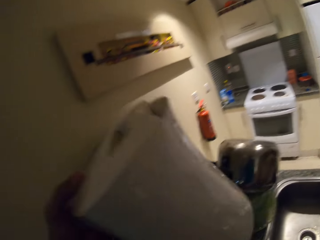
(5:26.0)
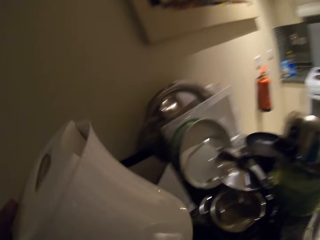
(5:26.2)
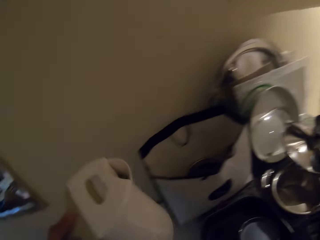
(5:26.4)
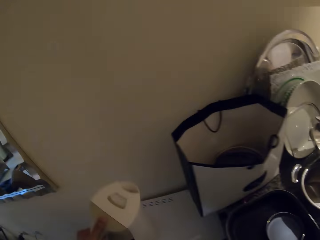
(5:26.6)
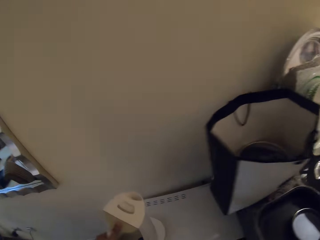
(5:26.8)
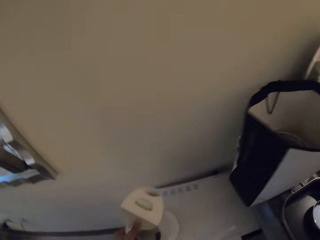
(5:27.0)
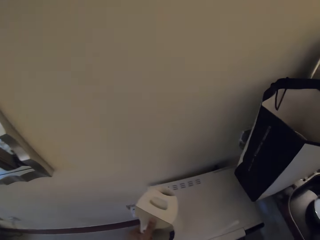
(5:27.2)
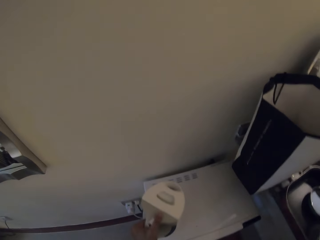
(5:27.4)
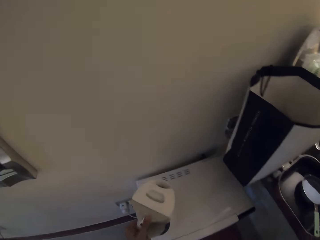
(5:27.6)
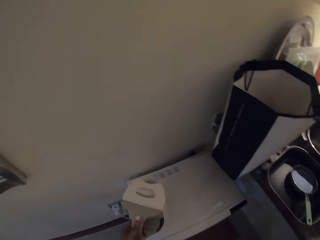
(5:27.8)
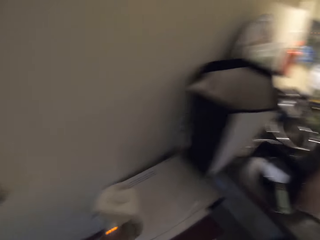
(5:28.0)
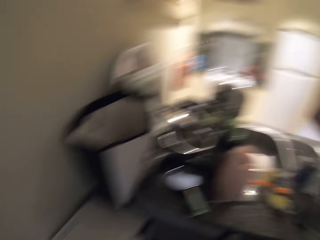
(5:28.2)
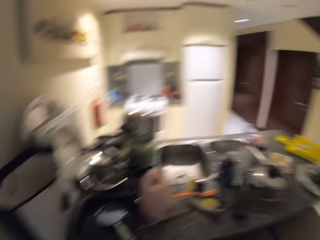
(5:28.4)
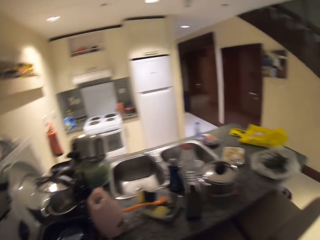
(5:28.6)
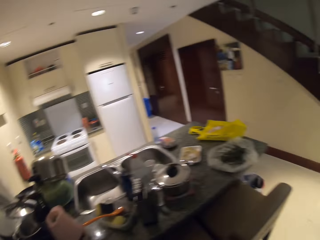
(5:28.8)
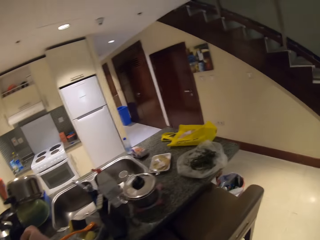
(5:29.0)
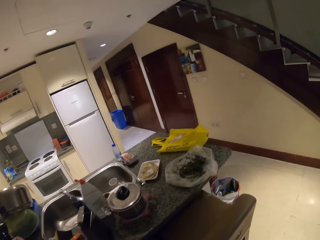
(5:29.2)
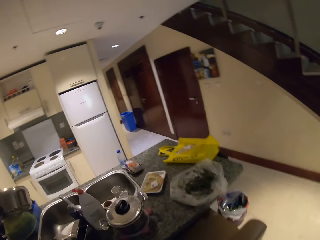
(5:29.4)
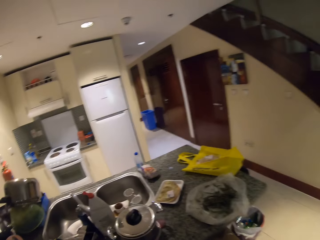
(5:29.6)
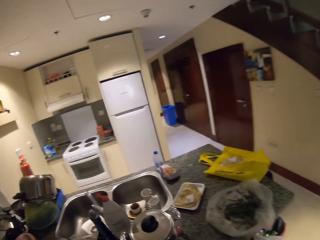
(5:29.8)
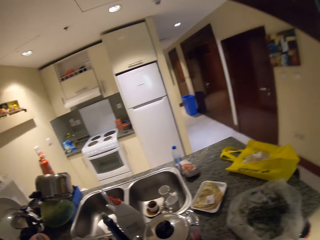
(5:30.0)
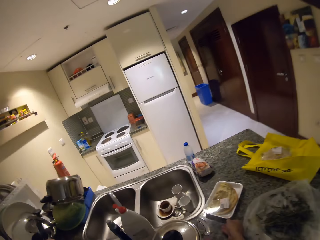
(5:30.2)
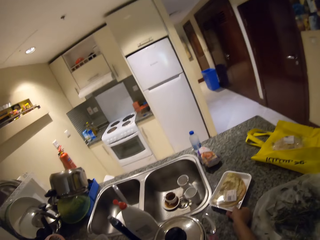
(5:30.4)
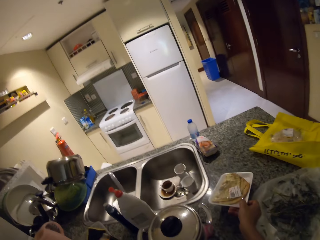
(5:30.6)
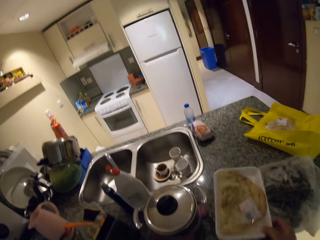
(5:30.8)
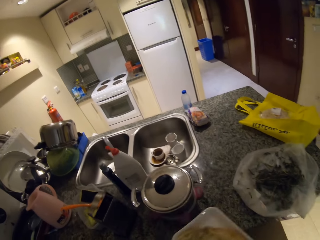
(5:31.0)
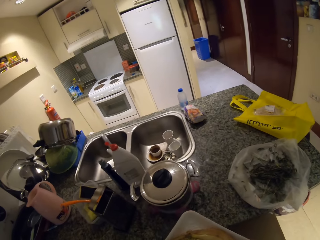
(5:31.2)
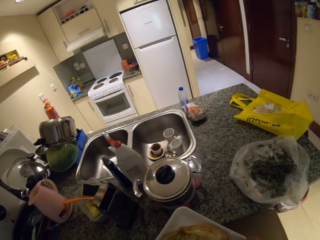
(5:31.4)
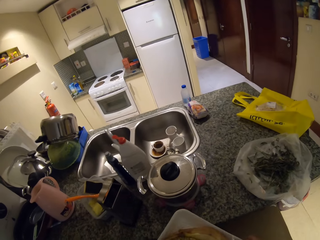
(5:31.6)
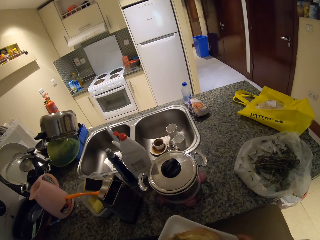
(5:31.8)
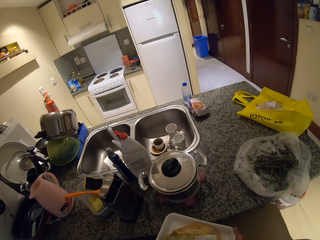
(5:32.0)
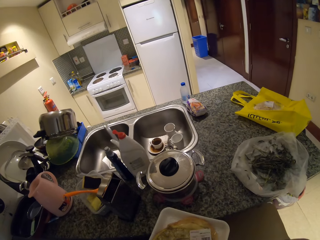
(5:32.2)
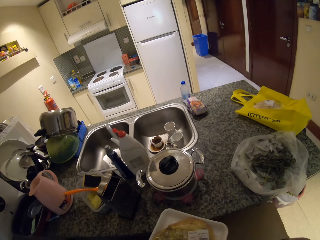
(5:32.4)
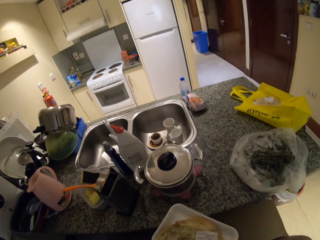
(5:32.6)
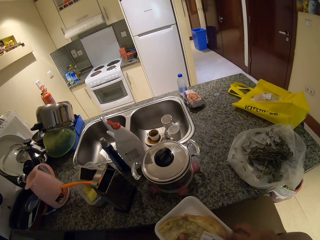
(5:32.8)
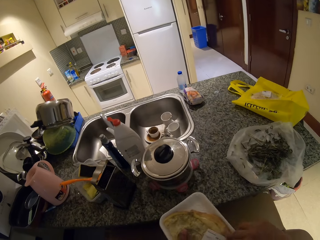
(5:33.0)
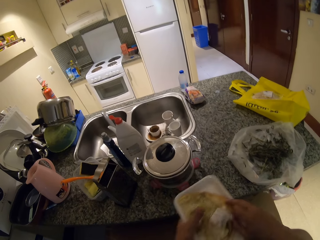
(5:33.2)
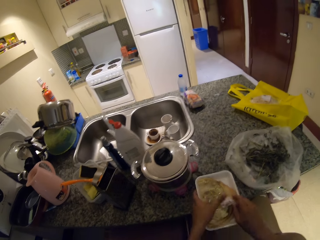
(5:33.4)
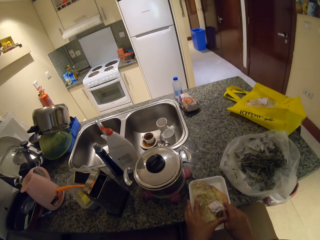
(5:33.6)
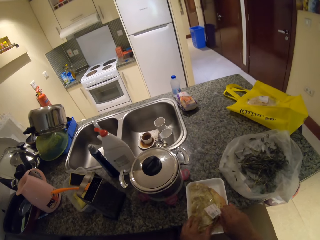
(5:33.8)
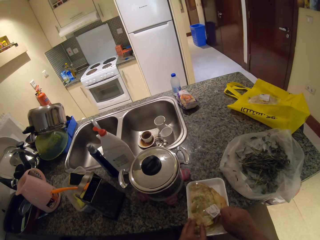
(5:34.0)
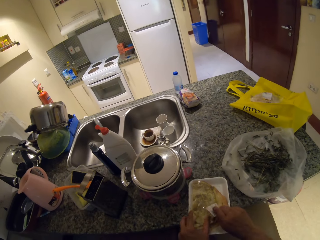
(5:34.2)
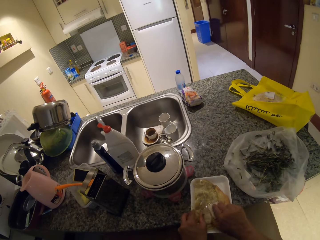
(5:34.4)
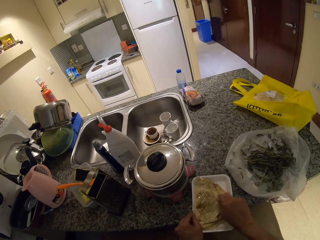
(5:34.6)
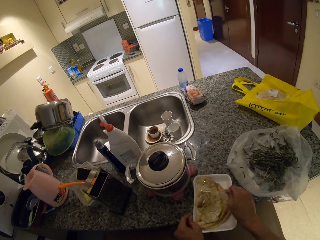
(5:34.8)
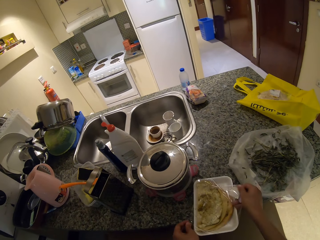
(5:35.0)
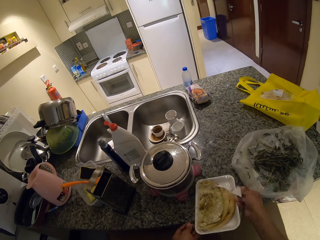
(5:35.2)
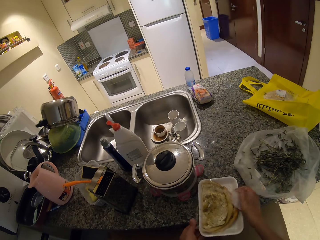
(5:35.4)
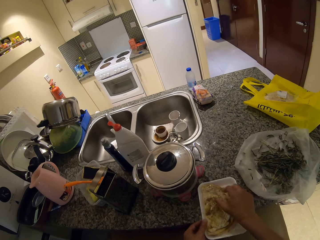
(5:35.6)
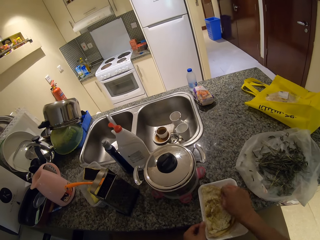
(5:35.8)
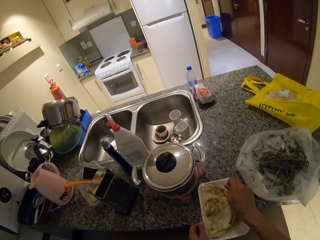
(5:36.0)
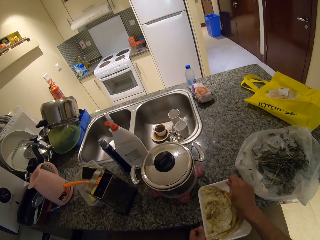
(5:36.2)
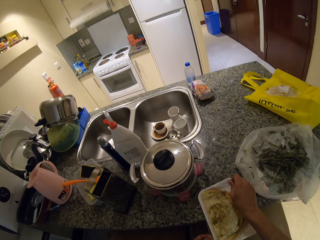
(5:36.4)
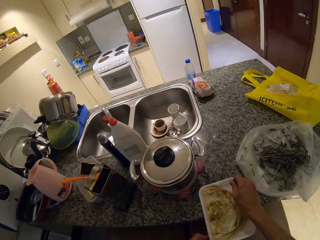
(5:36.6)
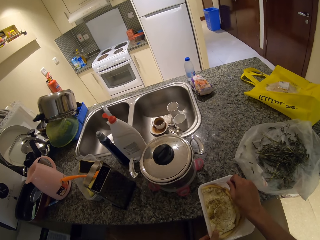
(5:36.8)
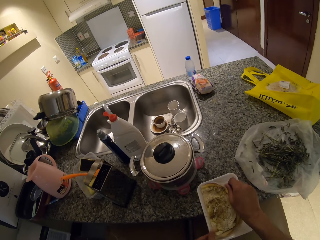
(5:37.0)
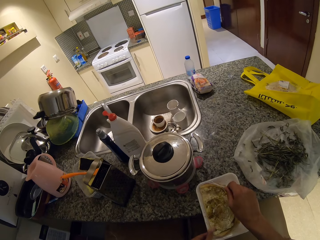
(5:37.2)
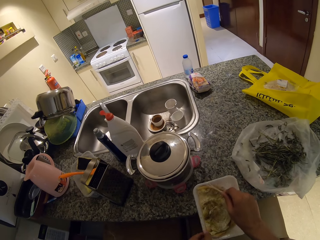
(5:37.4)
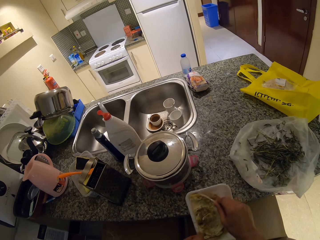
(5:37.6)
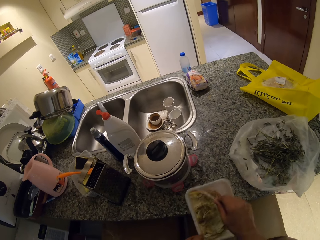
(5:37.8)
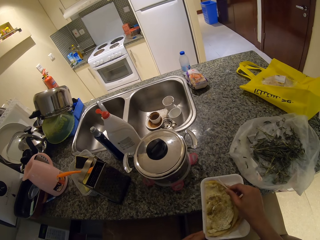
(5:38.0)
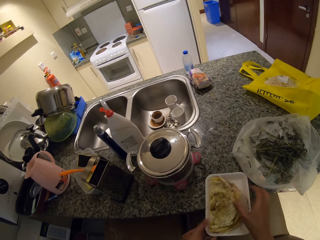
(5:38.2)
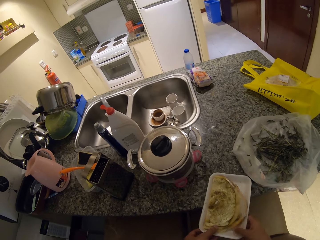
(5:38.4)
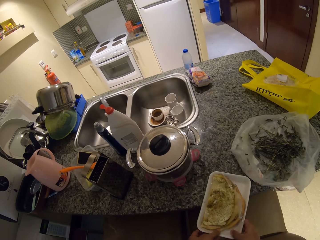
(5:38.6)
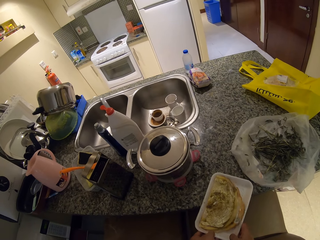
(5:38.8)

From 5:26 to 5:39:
The camera wearer puts the electric jug down. They pick up the wrapped pancakes or a container. They remove nylon paper on the container.

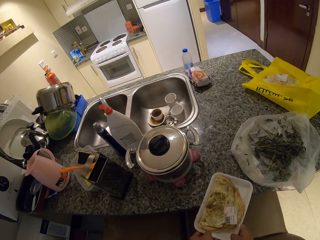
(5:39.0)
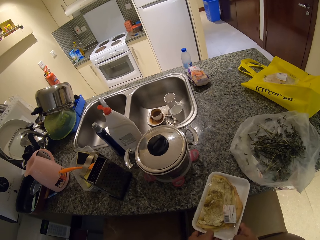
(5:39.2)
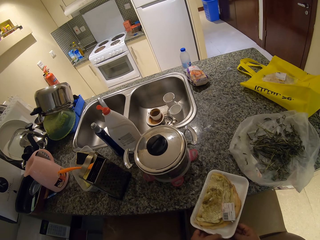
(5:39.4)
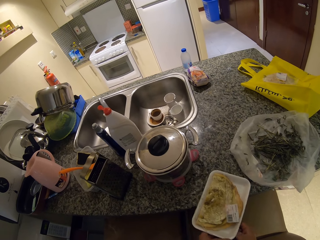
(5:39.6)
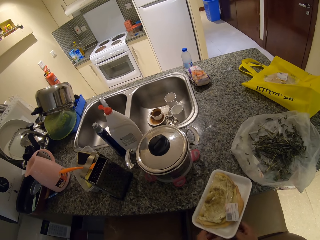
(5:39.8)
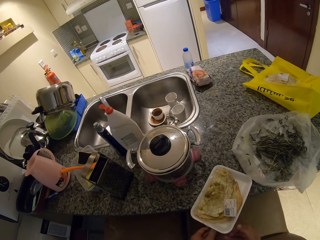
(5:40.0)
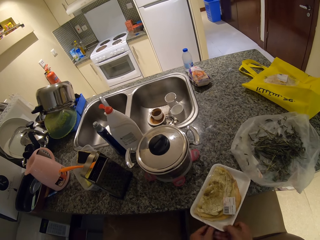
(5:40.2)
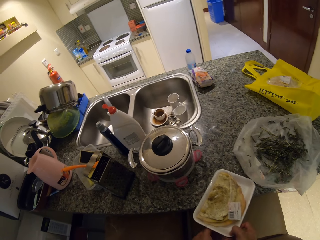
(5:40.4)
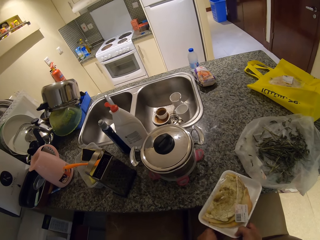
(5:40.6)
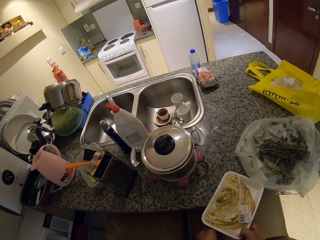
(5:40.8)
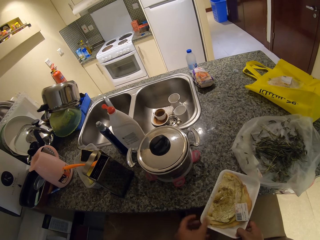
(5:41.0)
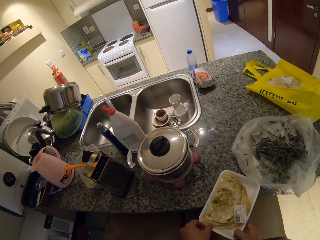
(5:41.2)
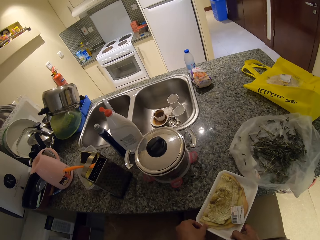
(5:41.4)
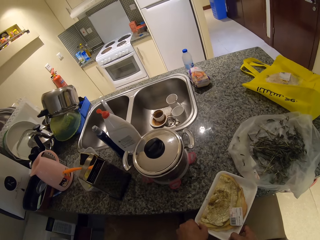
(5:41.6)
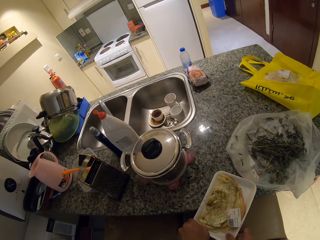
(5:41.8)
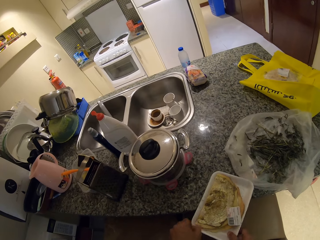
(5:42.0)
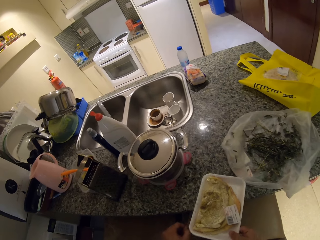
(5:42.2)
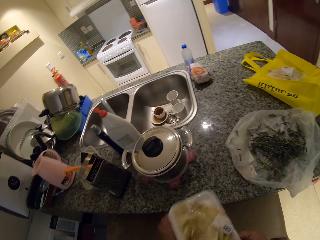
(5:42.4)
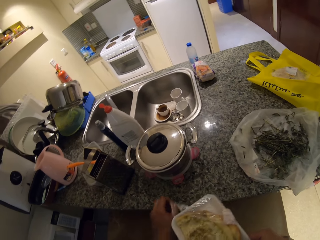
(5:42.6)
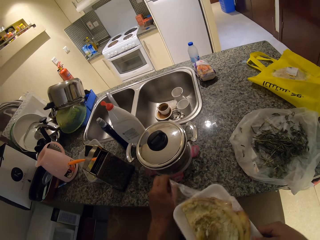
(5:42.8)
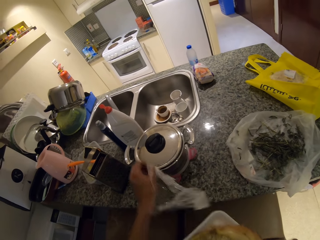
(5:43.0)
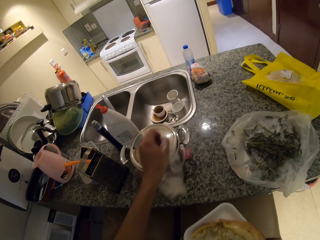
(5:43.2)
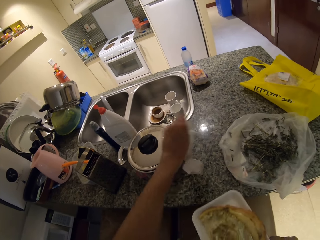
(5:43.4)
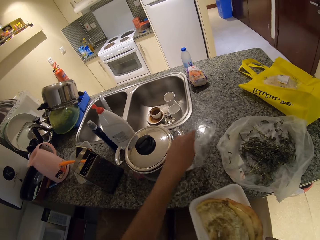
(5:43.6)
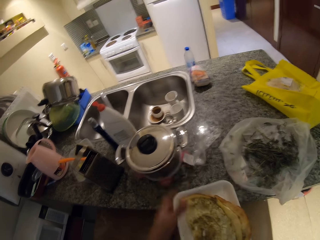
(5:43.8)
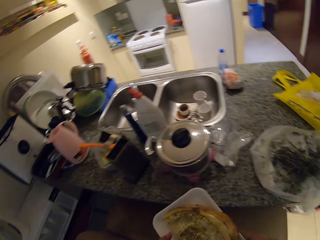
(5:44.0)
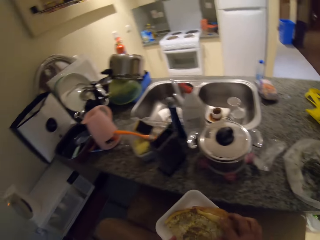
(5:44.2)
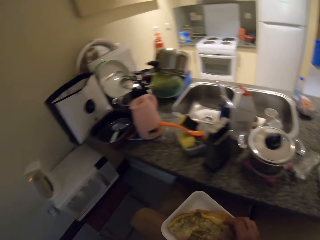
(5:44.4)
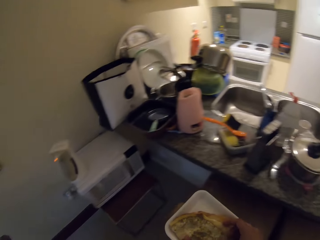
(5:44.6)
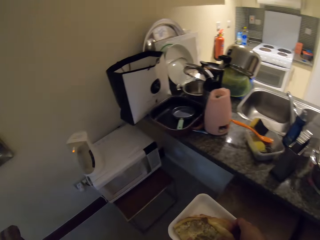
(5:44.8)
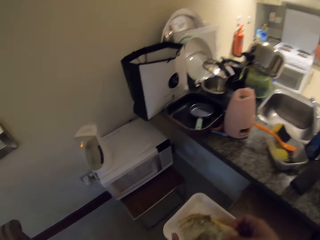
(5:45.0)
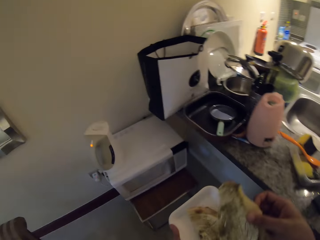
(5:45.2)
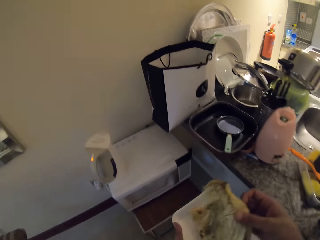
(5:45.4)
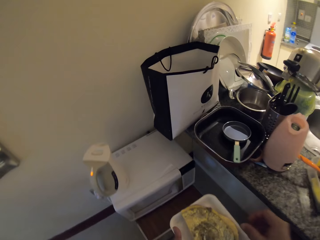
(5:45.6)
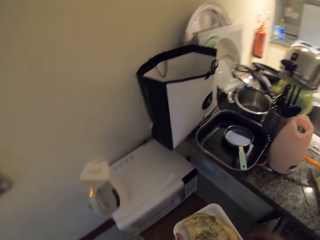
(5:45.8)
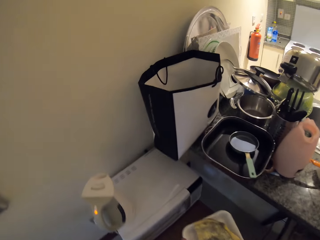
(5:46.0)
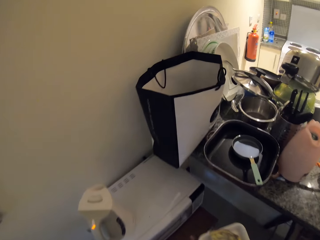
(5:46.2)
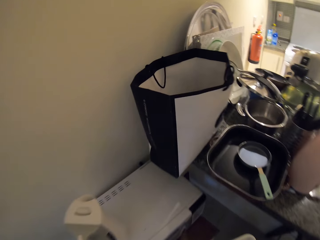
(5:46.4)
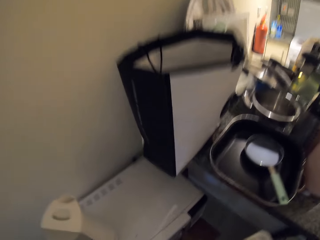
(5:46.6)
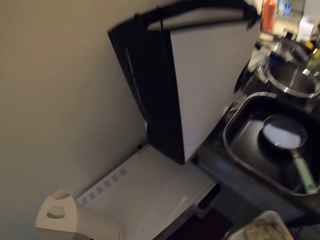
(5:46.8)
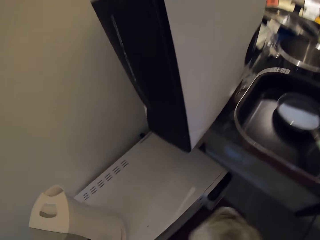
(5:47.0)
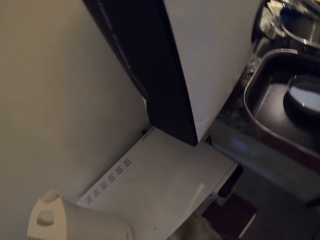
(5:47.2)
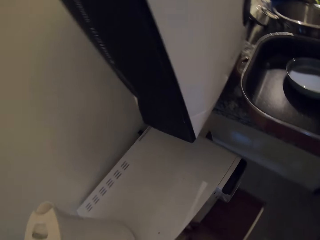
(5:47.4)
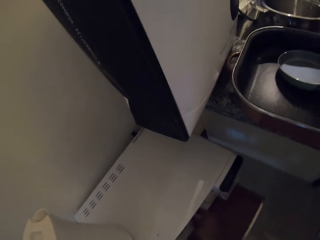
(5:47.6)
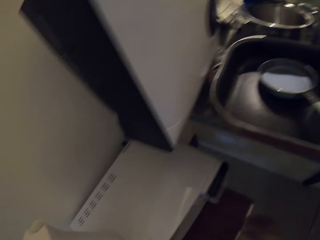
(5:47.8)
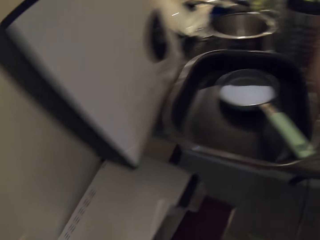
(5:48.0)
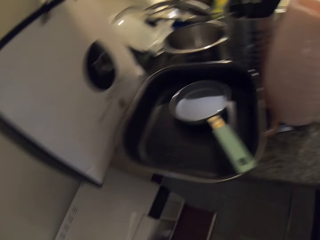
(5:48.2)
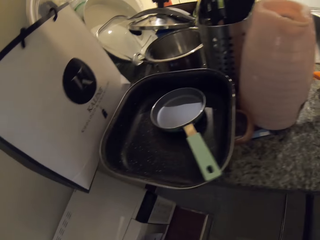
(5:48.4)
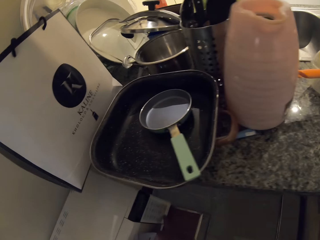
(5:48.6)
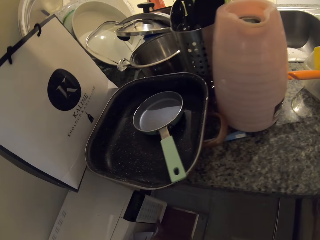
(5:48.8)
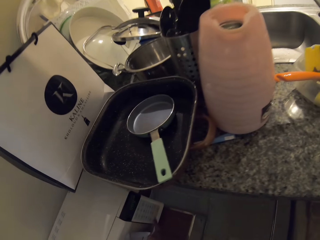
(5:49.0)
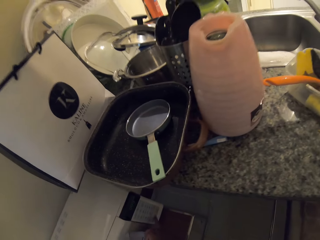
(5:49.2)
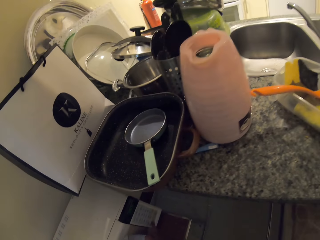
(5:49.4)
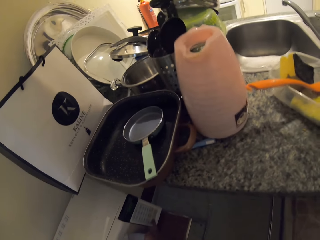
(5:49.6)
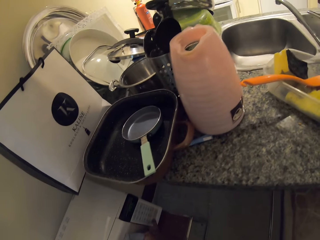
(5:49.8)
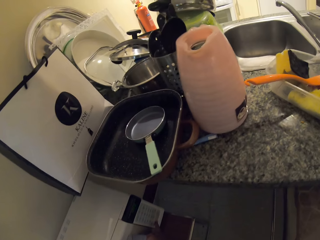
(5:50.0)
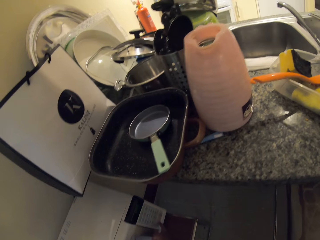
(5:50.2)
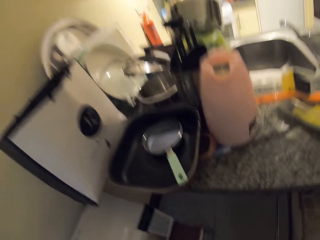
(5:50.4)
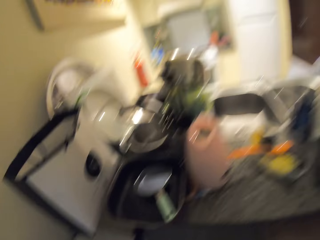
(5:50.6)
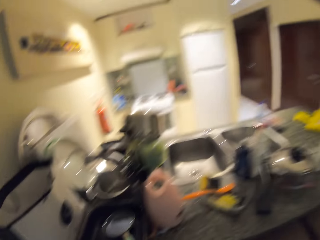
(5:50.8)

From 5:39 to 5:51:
The camera wearer puts the nylon paper on the sink. They pick up the pancake. They put the pancakes in the microwave.
